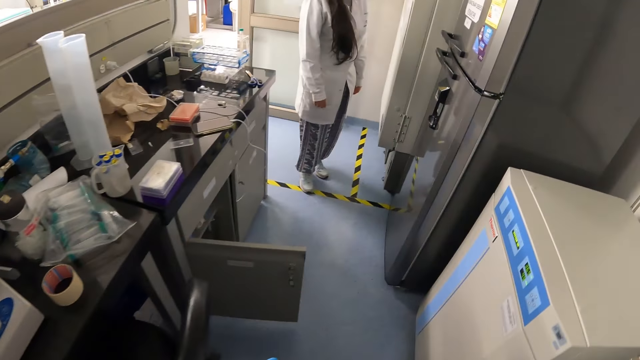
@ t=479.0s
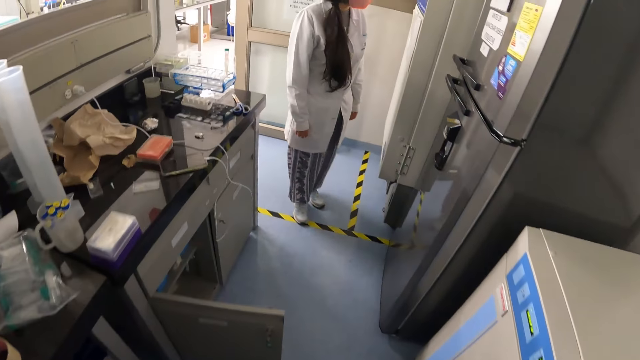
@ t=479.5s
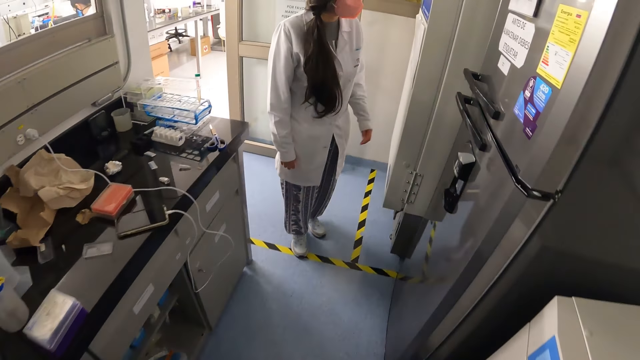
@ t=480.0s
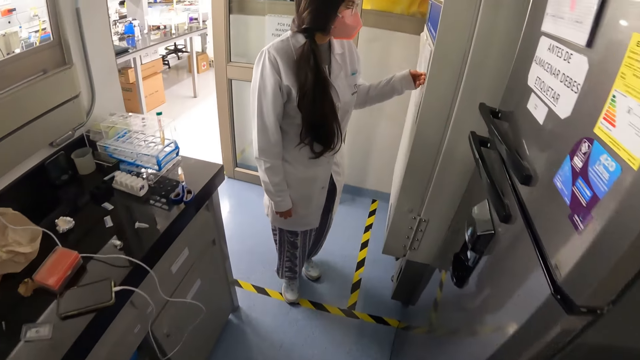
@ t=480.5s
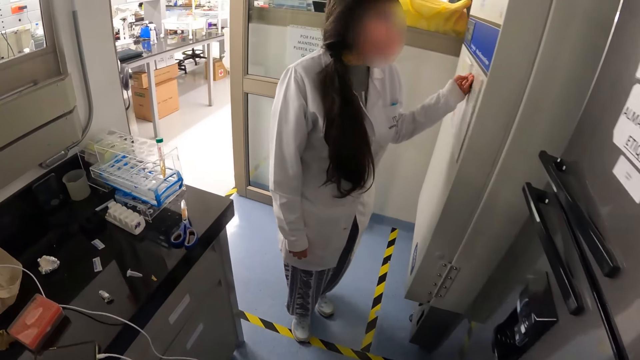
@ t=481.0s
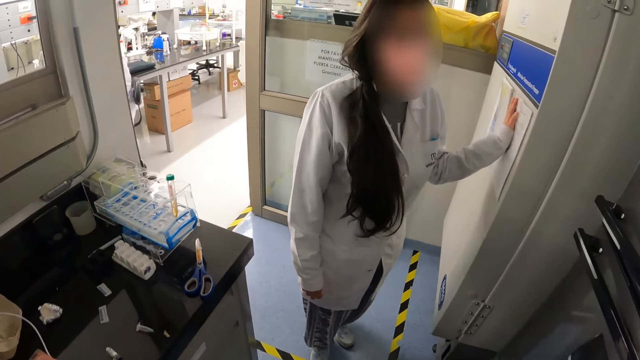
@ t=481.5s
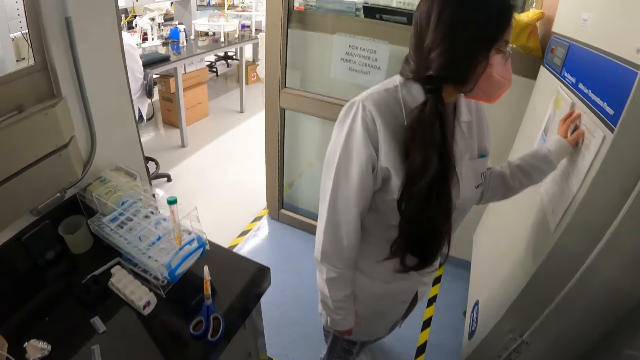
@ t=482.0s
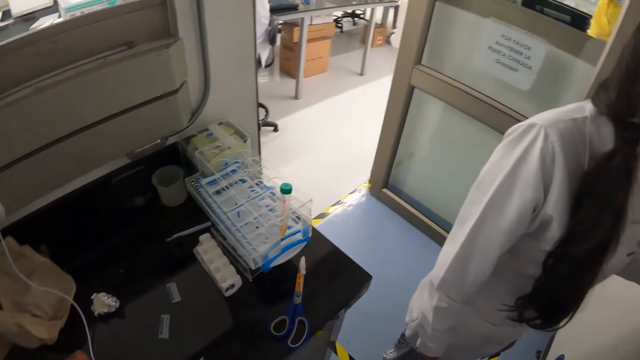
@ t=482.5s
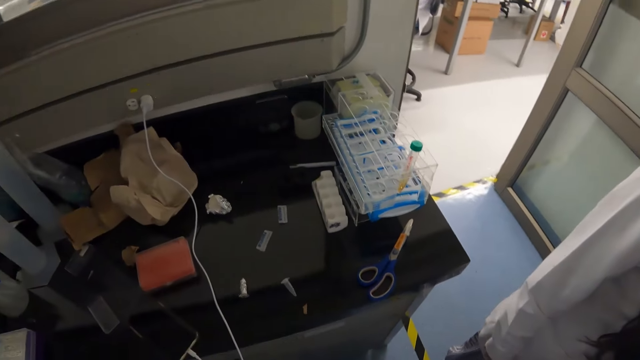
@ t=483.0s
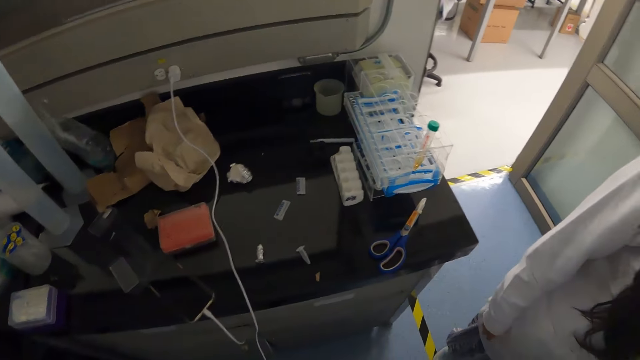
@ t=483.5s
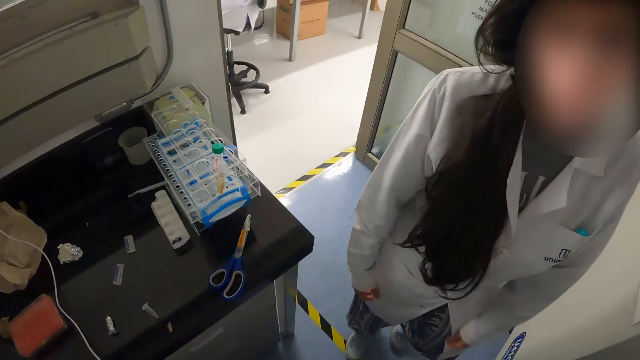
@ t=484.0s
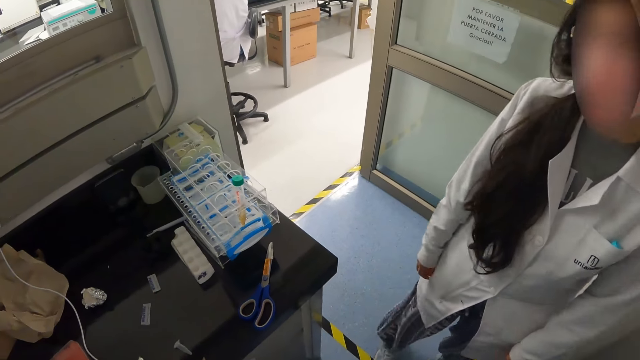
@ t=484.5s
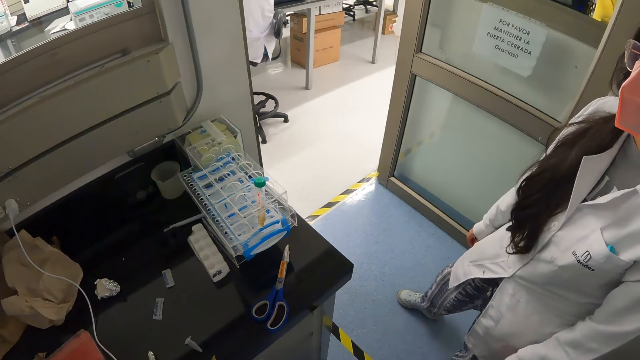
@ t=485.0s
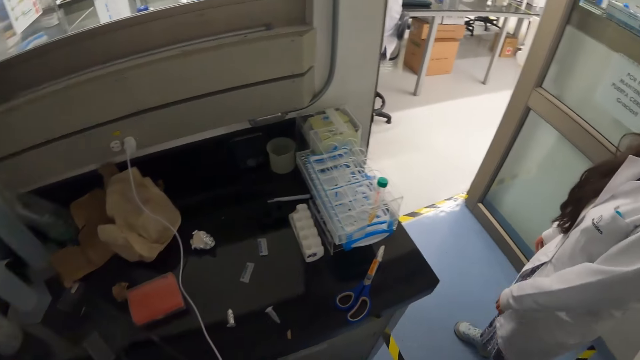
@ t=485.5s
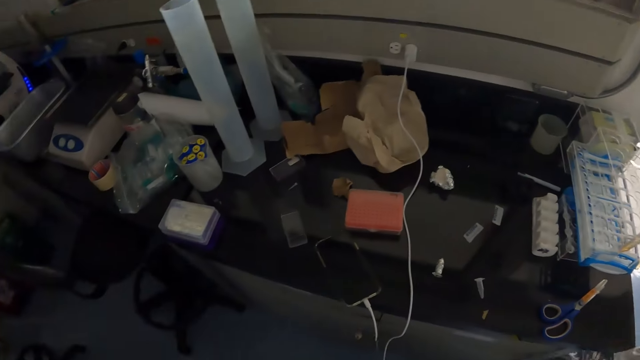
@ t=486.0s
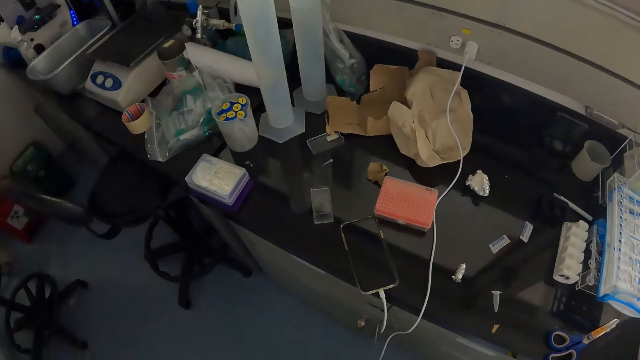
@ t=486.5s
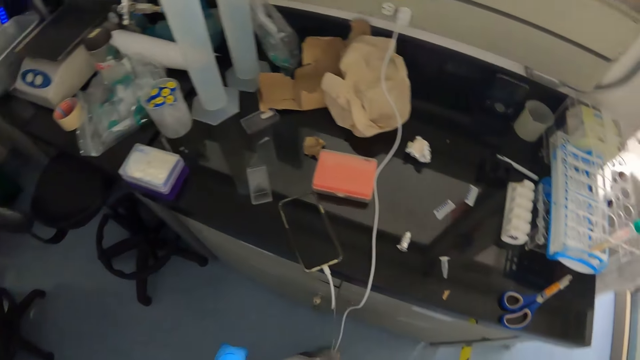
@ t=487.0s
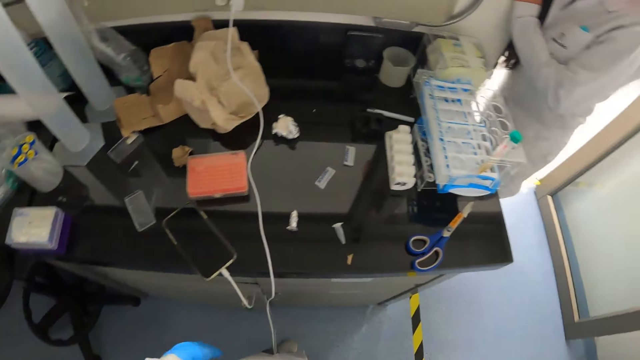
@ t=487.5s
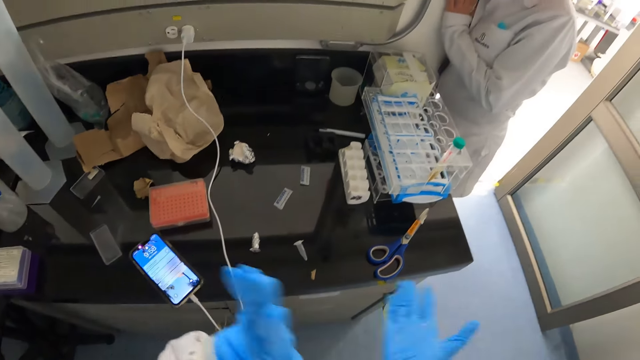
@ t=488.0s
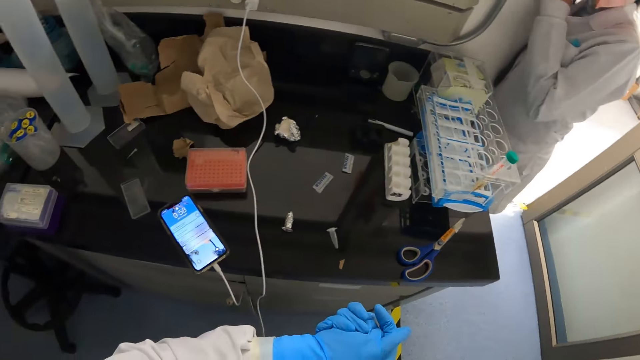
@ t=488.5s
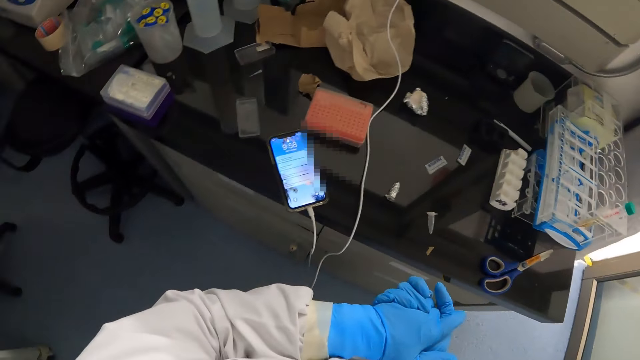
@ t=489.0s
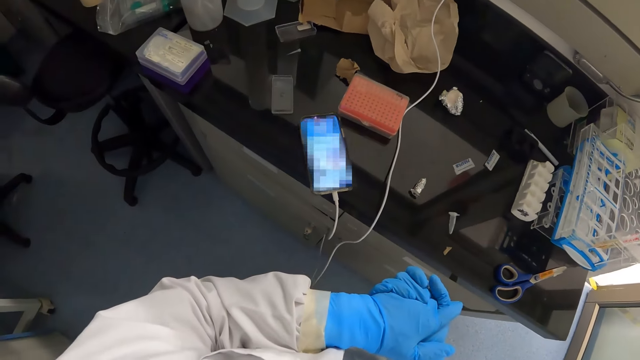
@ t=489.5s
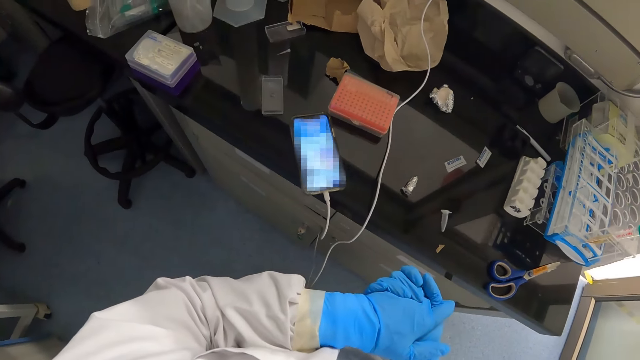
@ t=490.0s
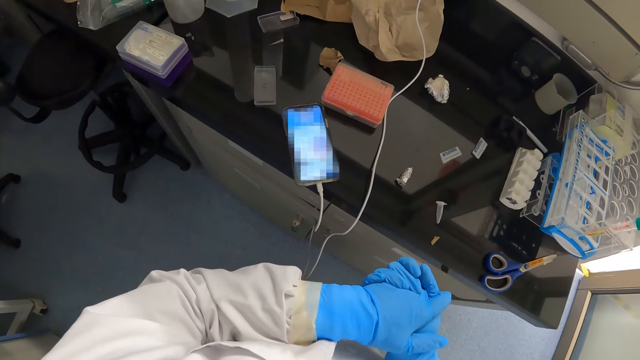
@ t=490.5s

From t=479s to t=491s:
The camera wearer walks around. A woman touches a paper on a fridge with her left hand. The woman interacts with the camera wearer.

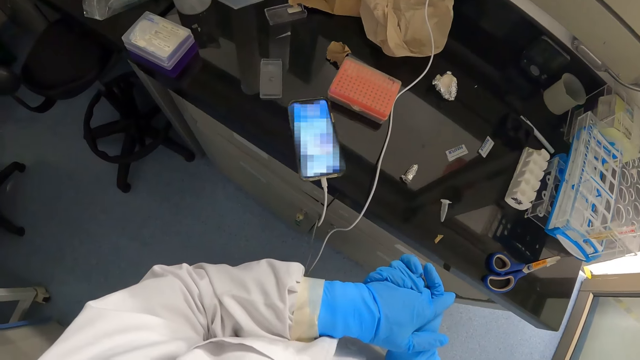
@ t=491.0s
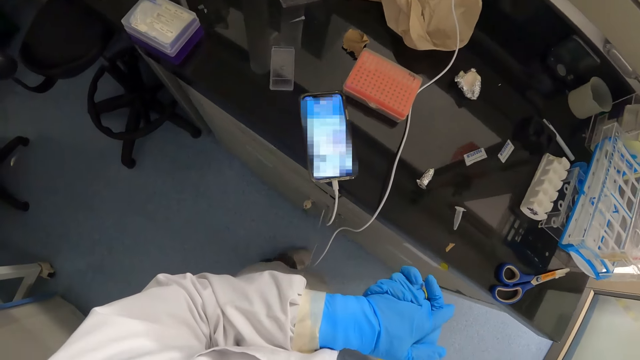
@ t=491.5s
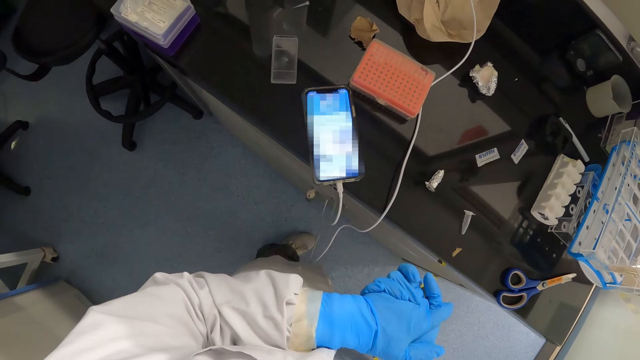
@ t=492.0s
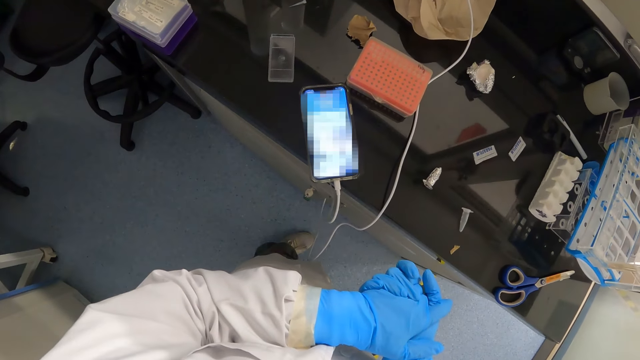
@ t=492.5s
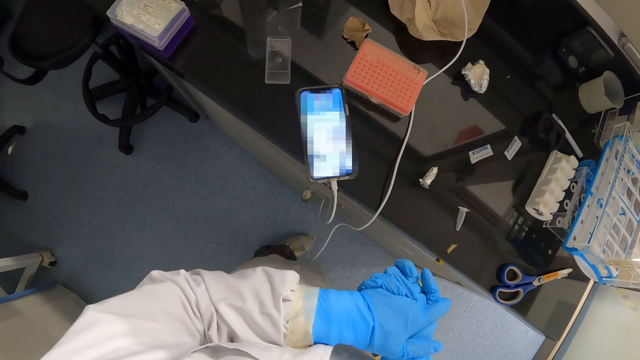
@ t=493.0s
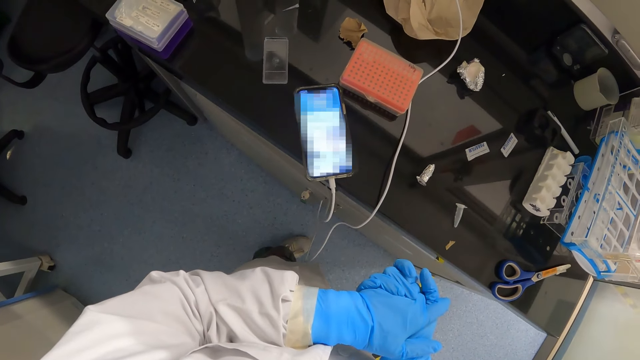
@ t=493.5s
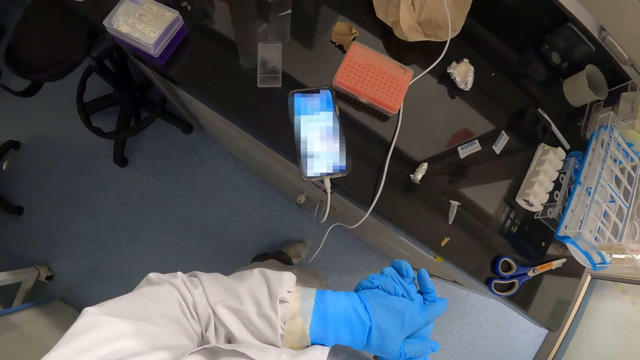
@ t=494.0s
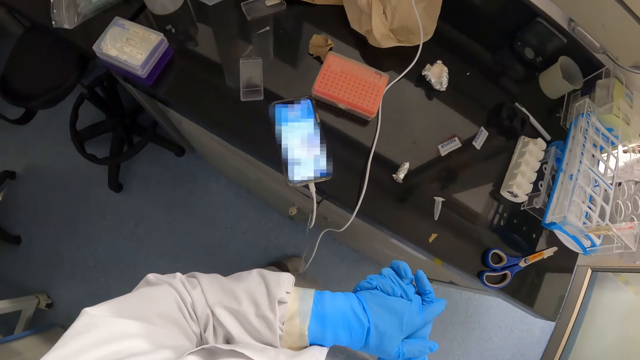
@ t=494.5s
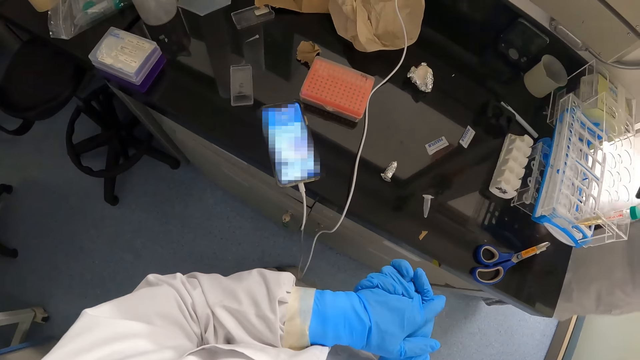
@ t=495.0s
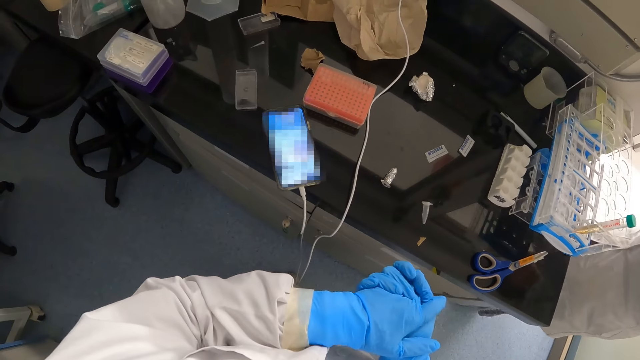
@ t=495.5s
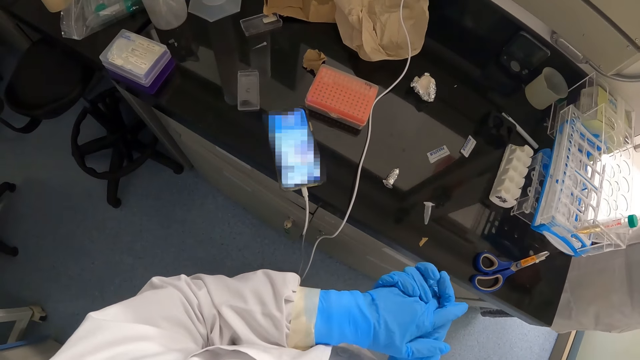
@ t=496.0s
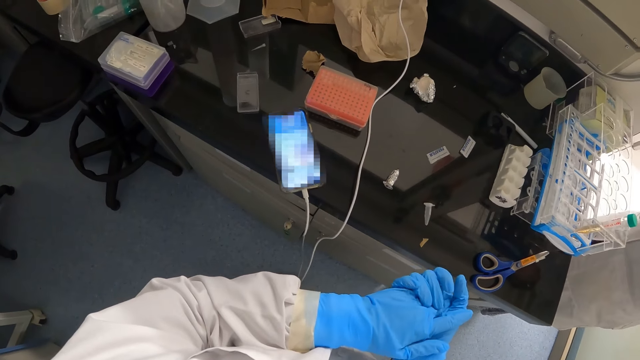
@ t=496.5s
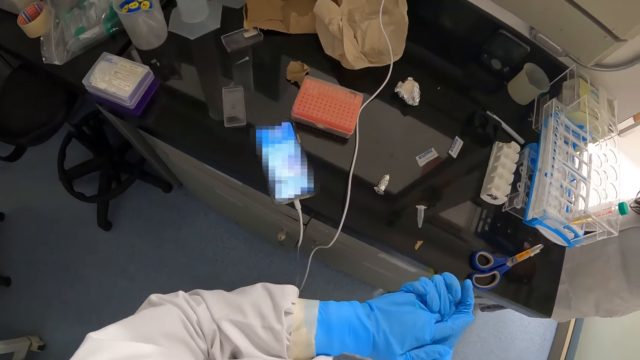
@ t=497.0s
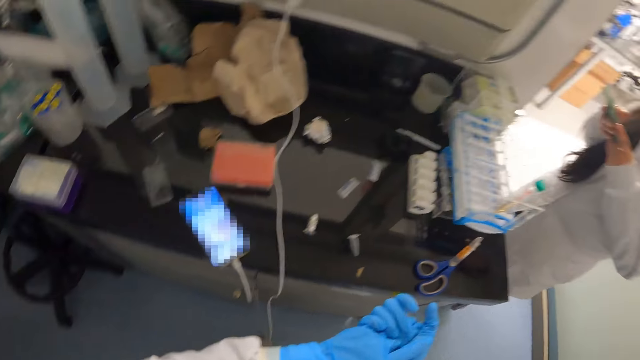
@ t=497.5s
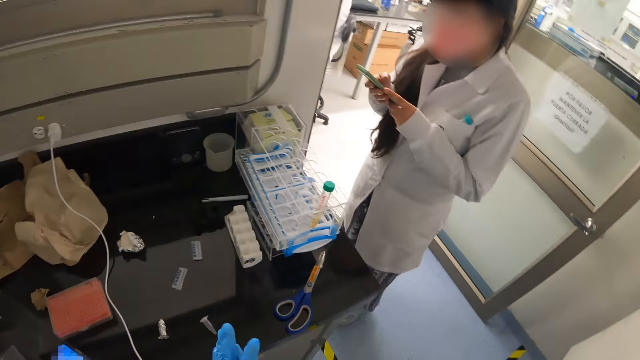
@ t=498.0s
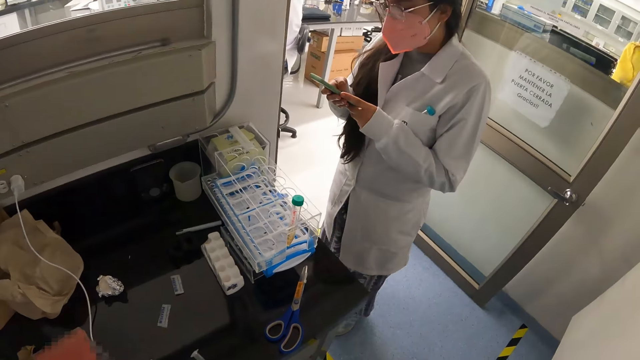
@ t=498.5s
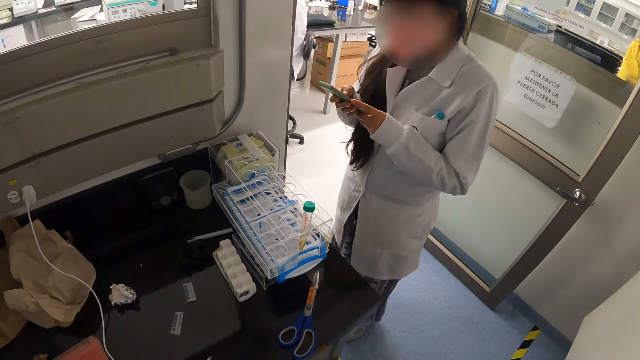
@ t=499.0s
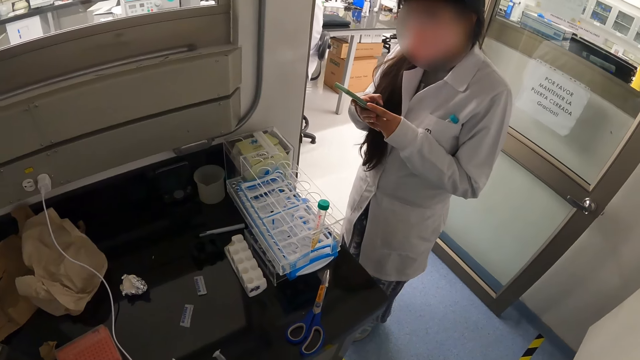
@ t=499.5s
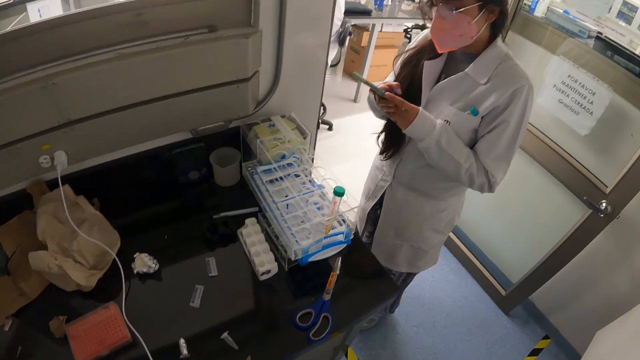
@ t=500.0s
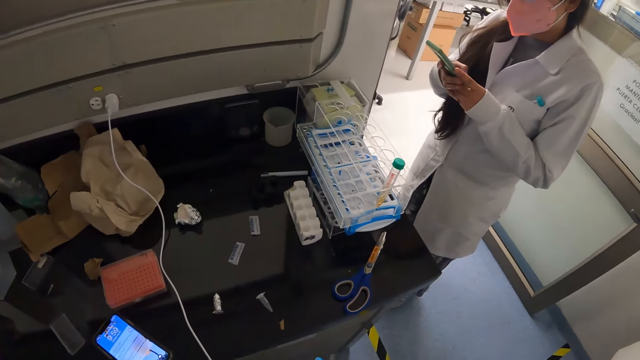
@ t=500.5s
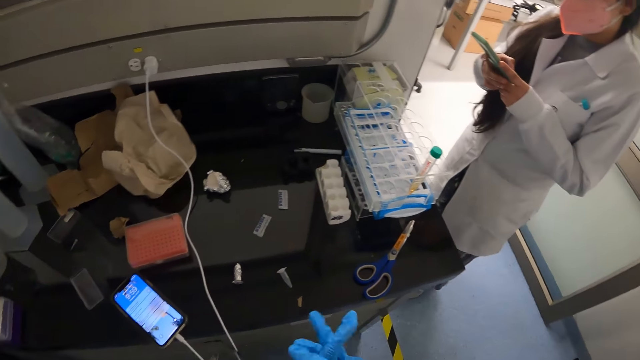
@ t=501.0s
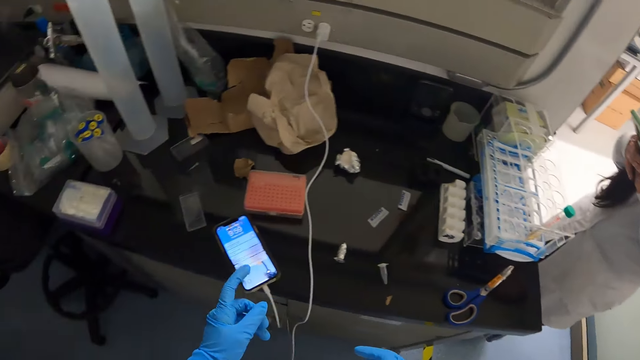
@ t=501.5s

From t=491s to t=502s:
The woman operates the phone with both hands. The camera wearer talks to the woman.
